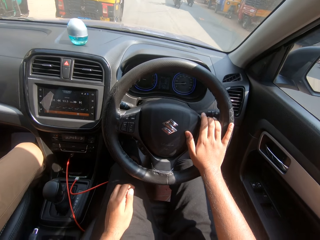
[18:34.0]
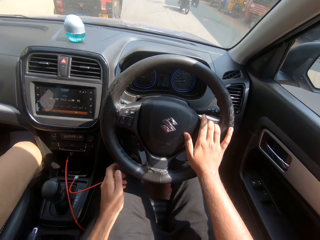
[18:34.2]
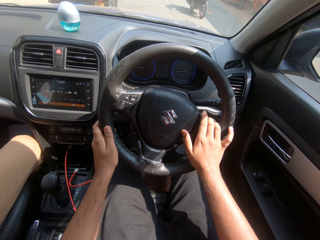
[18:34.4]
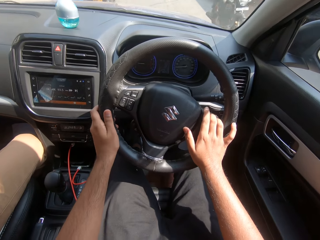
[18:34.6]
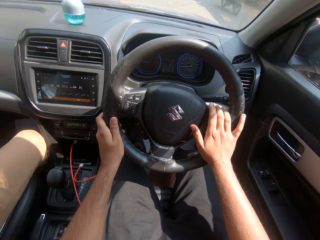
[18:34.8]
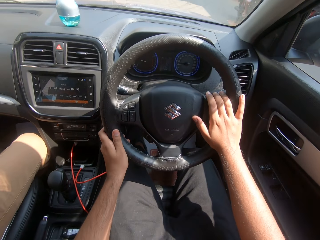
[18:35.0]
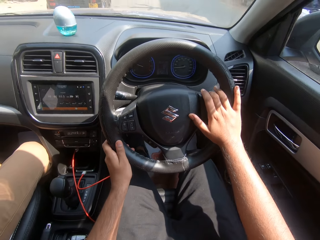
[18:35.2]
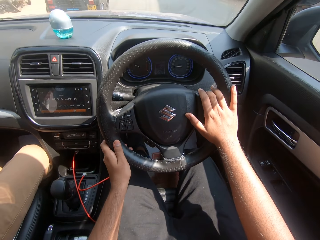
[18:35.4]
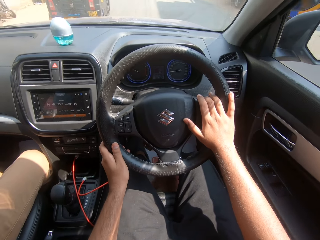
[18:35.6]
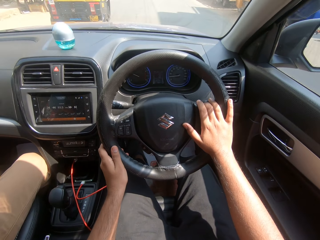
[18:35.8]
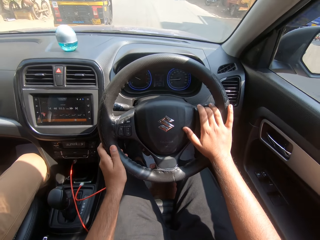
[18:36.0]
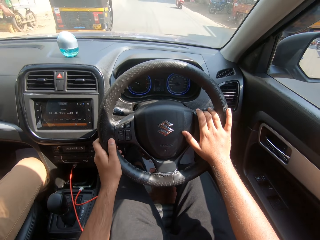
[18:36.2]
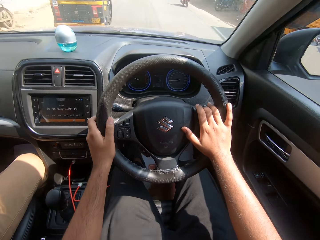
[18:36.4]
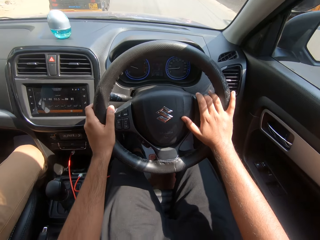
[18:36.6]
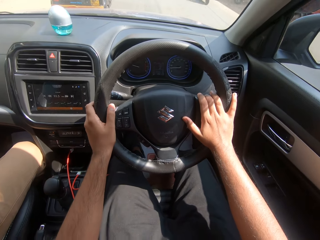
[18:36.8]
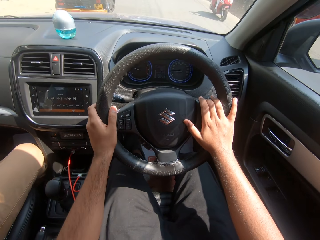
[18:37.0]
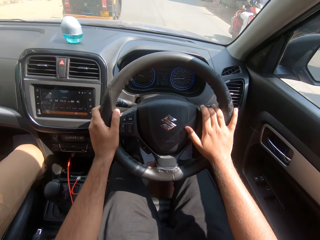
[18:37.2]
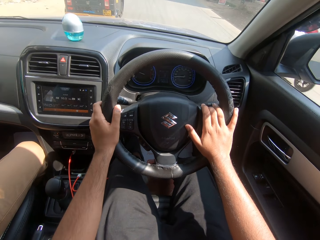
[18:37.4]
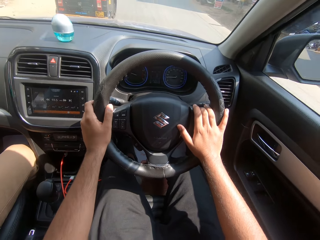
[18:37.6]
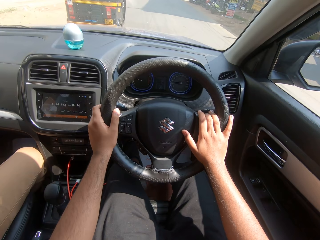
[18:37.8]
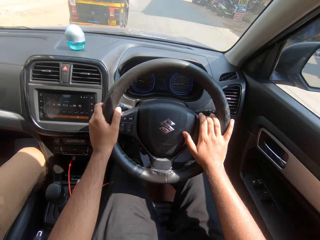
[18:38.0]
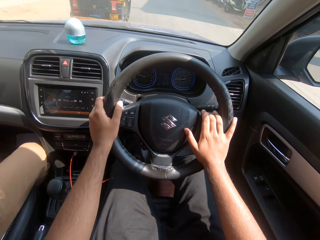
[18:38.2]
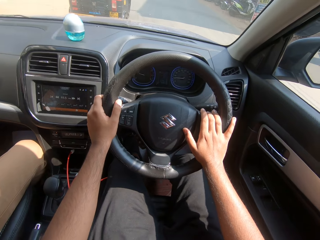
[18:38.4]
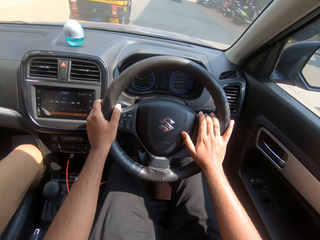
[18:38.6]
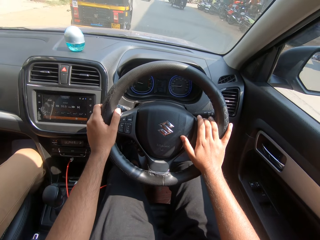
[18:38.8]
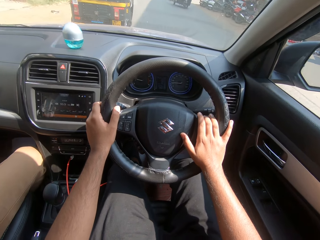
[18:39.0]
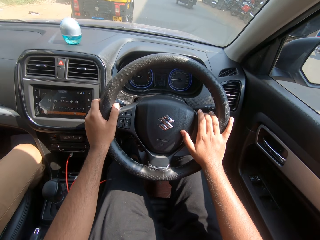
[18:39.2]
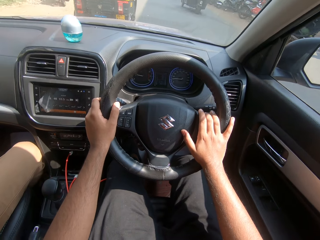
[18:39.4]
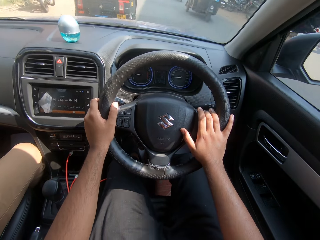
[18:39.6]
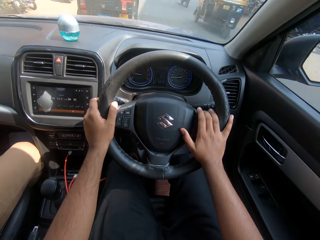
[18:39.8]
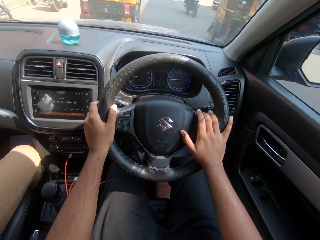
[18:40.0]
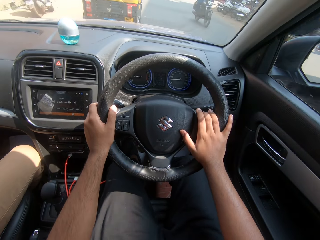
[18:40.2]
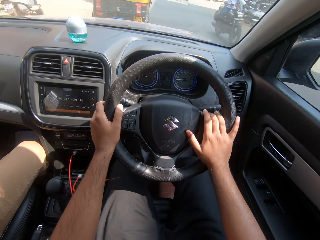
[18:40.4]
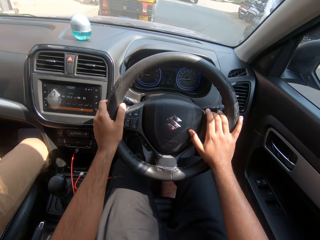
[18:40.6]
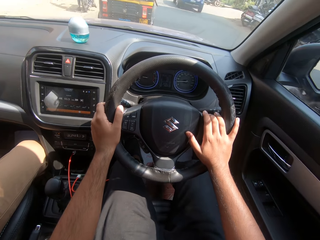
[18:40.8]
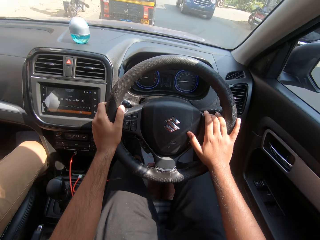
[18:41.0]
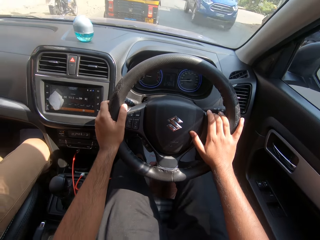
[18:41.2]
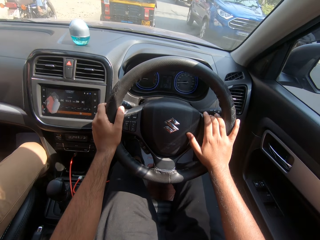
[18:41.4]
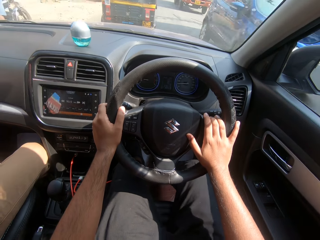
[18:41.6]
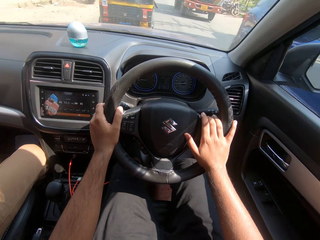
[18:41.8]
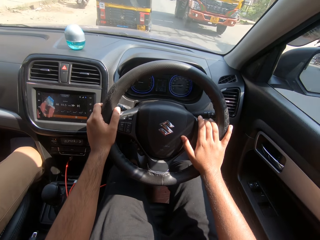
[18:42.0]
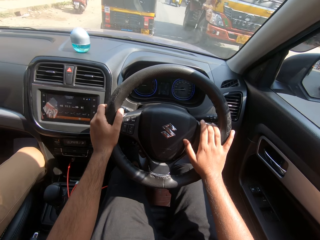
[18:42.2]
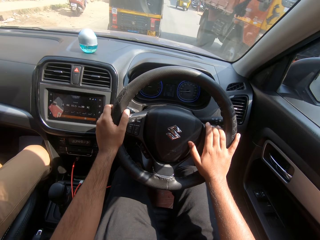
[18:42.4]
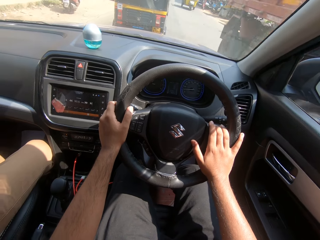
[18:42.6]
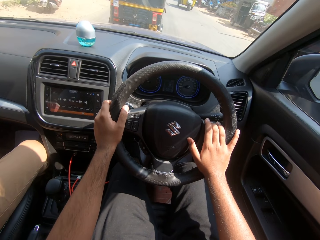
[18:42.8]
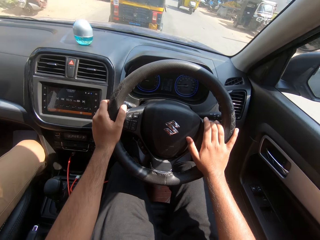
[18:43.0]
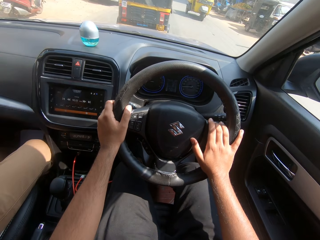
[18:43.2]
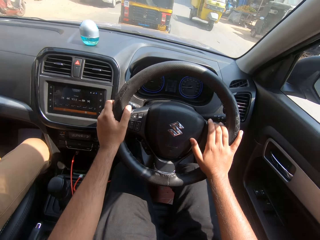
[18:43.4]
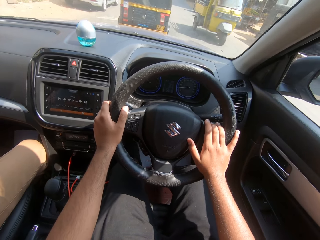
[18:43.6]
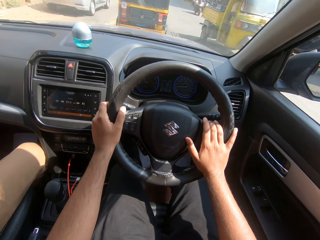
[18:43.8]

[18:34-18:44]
The camera wearer turns the steering wheel with his right hand. He turns the steering wheel with his hands. A motorcycle drives past the camera wearer. A motorcycle drives past again. The camera wearer moves his left hand on the steering wheel. A motorcycle drives past the camera wearer. The camera wearer turns the steering wheel with his hands. A tricycle drives past the camera wearer. A motorcycle drives past the camera wearer. A blue car drives past the camera wearer. A truck drives past the camera wearer.

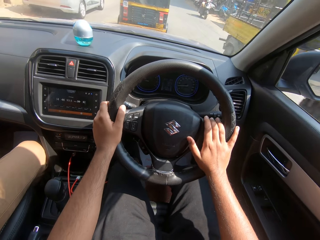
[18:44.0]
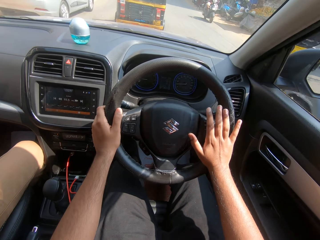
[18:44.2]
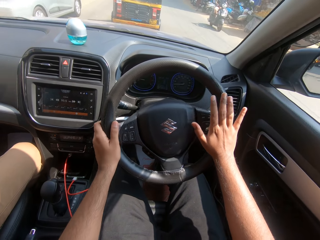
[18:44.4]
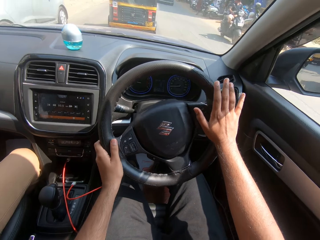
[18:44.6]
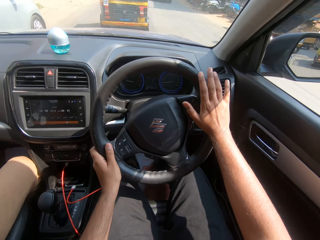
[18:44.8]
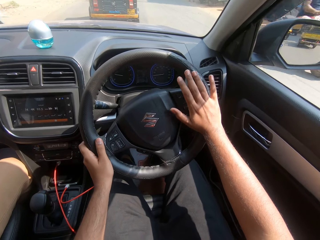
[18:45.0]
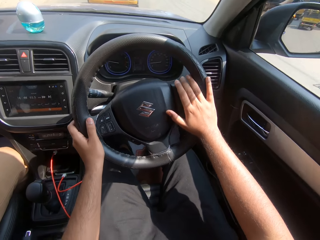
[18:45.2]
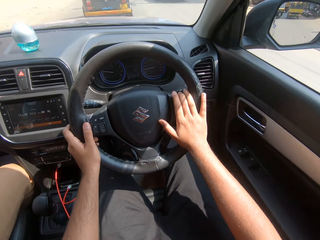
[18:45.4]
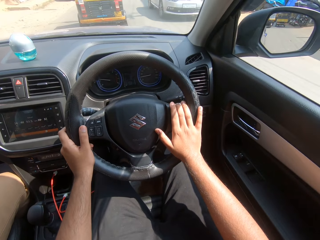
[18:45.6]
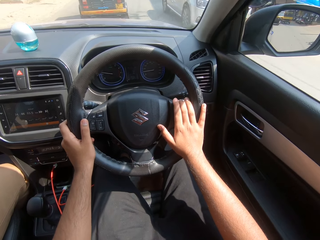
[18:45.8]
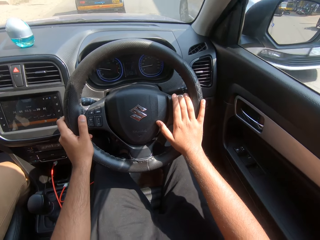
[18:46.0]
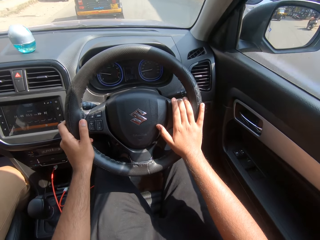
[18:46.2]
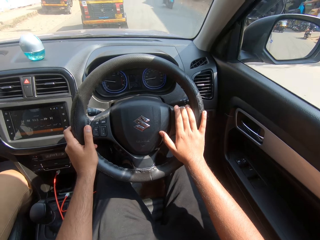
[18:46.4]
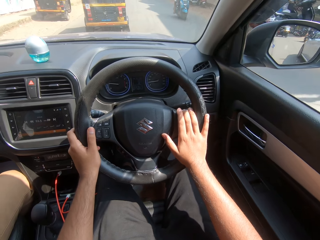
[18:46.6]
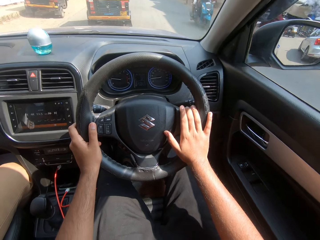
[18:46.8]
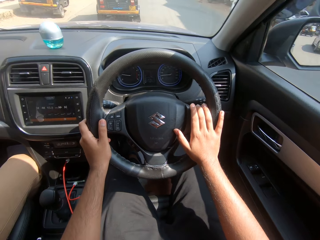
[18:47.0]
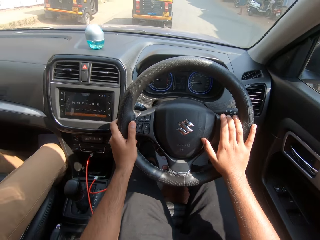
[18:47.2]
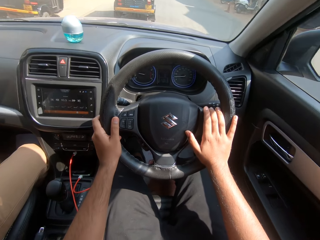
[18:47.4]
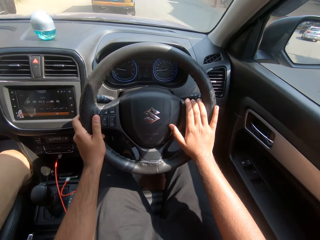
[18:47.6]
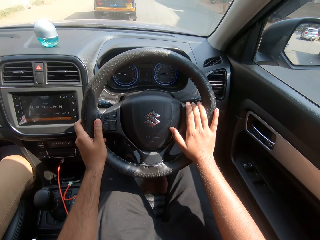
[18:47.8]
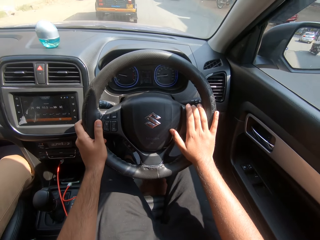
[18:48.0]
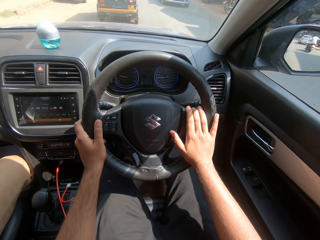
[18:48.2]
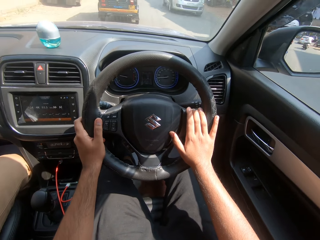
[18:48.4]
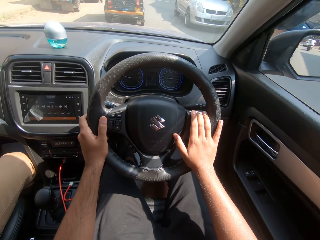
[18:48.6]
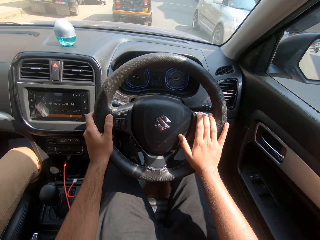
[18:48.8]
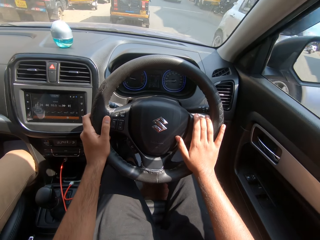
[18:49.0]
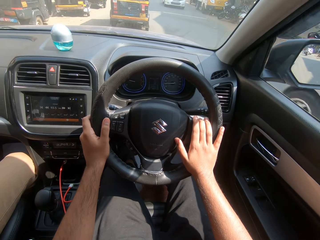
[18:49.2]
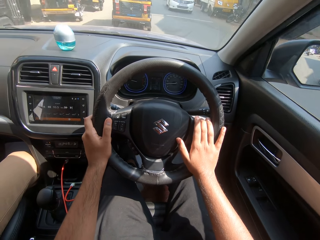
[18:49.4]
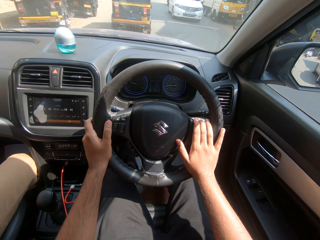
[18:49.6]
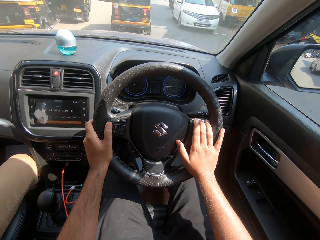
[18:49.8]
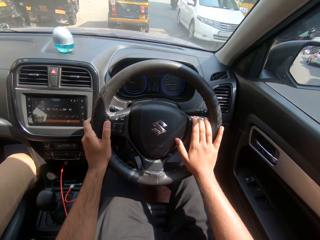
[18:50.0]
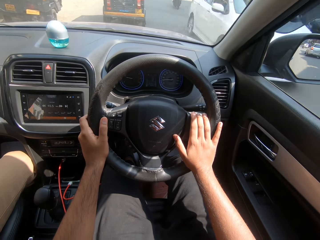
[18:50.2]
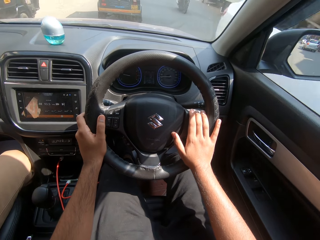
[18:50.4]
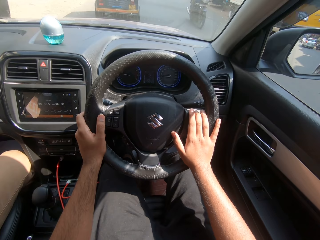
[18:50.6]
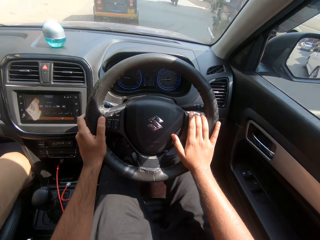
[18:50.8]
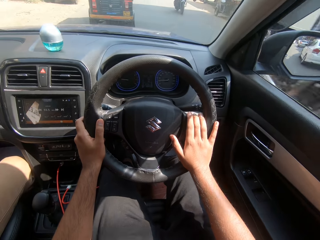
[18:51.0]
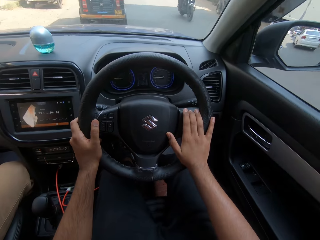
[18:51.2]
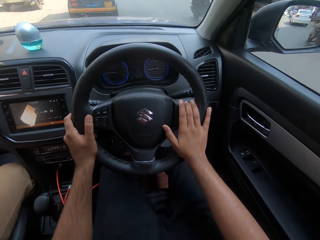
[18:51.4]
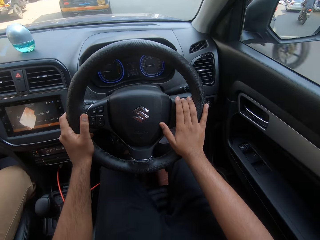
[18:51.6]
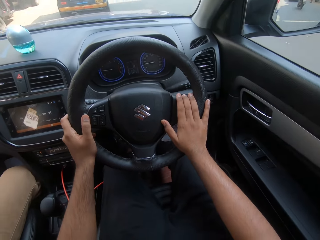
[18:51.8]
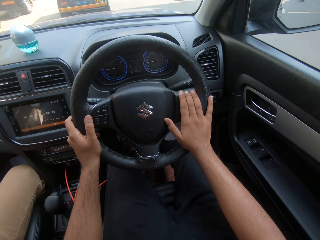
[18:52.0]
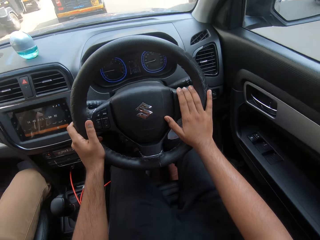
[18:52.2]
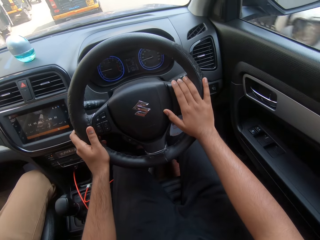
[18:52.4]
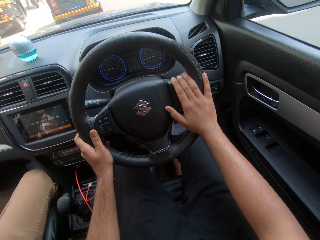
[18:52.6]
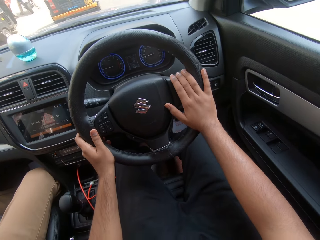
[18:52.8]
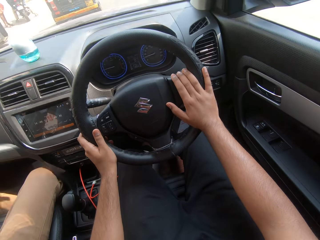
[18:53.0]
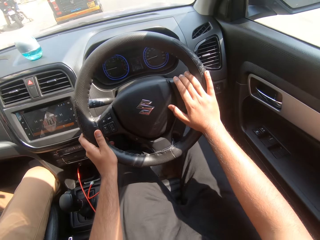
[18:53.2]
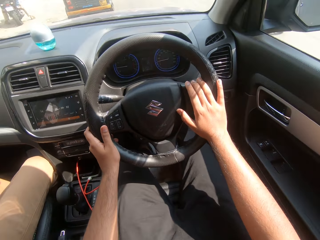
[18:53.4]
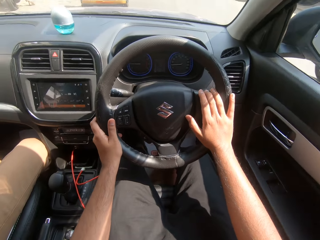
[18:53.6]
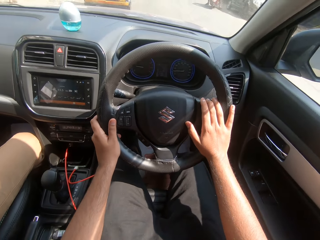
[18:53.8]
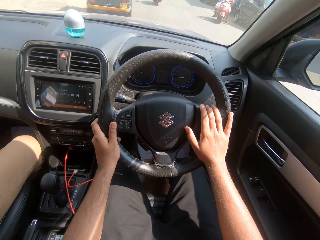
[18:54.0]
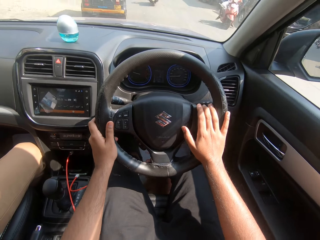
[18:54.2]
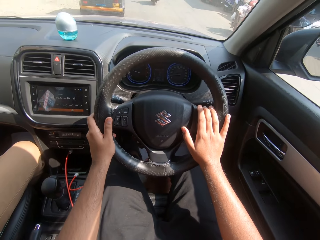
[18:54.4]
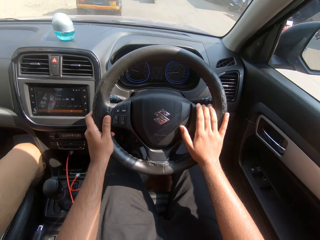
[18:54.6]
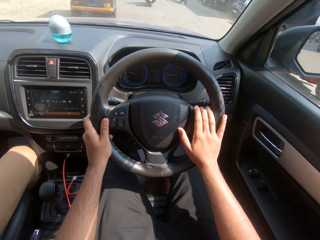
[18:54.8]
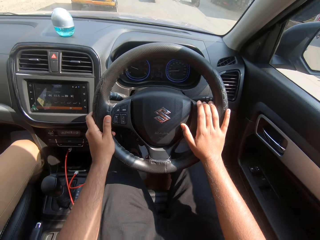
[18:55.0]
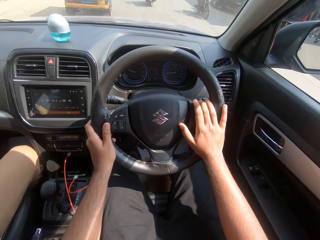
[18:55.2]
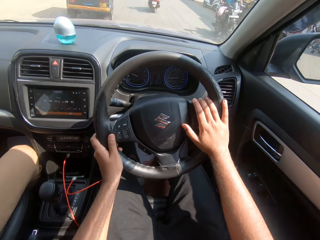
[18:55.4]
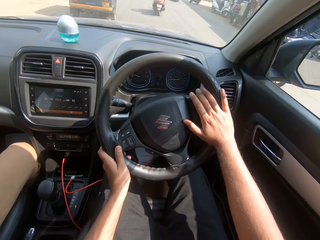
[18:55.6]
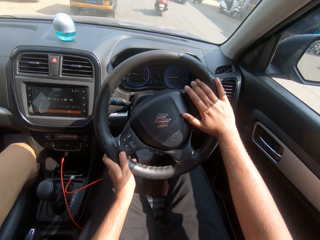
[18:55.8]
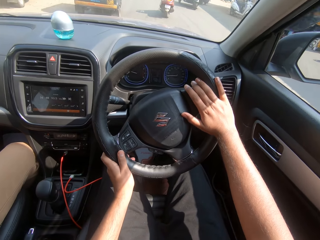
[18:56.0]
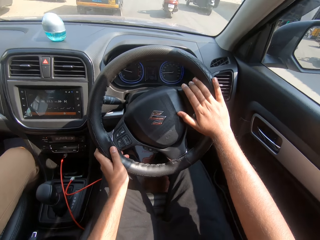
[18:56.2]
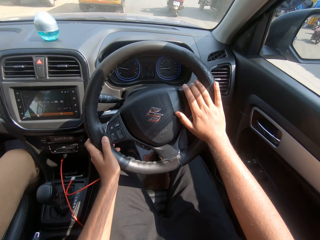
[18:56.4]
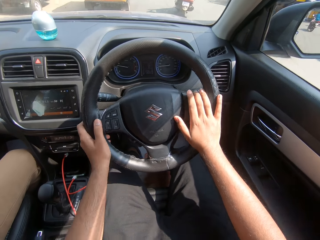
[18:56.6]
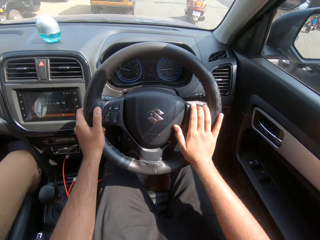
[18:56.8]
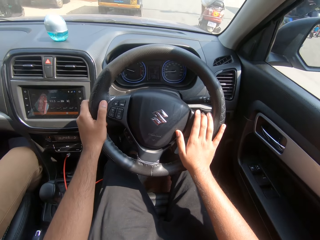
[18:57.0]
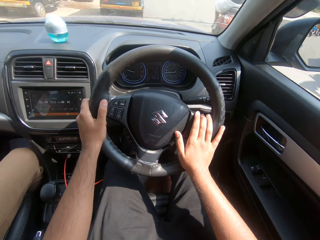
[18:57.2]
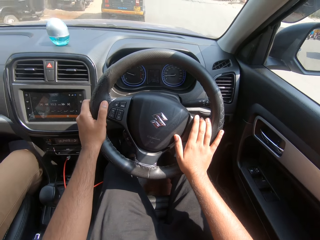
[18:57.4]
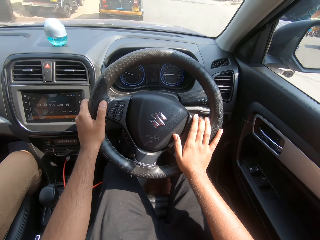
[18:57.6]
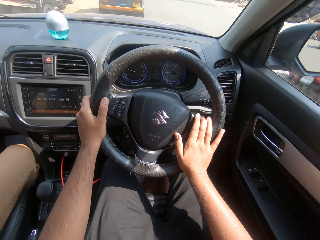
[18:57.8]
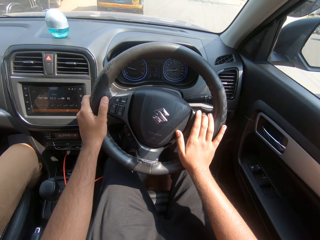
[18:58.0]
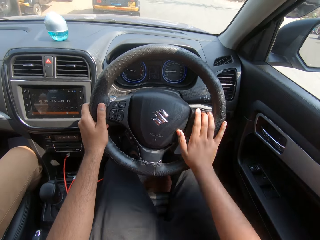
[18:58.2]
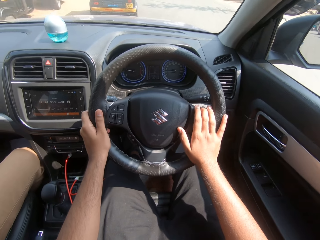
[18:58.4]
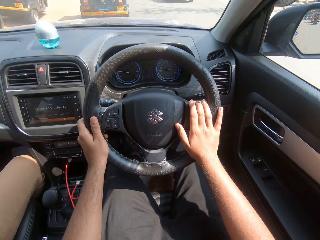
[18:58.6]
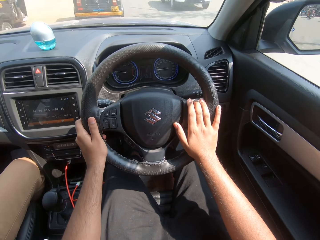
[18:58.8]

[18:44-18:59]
A tricycle drives past the camera wearer. A motorcycle drives past the camera wearer. A grey car drives past the camera wearer. A motorcycle drives past the camera wearer. A grey car drives past the camera wearer. A white car drives past the camera wearer. A motorcycle drives past the camera wearer. Motorcycles drive past repeatedly. A tricycle drives past the camera wearer.
